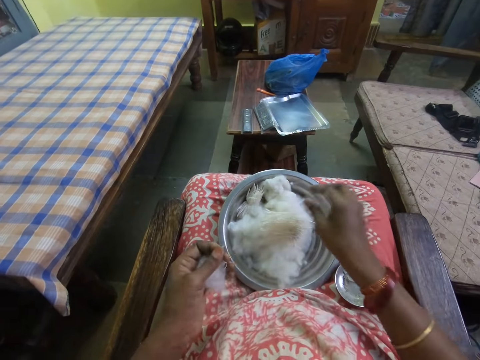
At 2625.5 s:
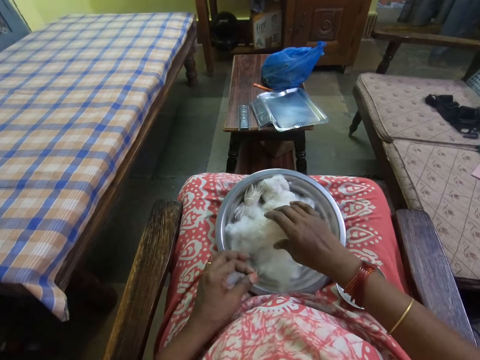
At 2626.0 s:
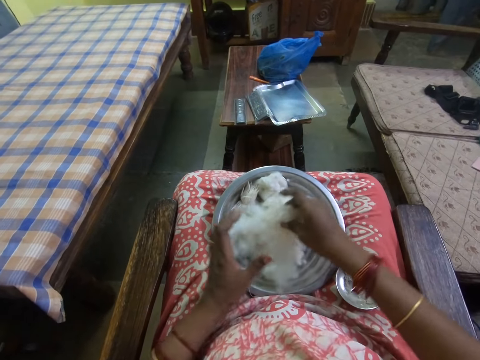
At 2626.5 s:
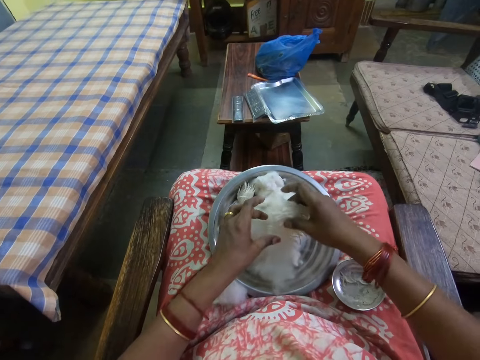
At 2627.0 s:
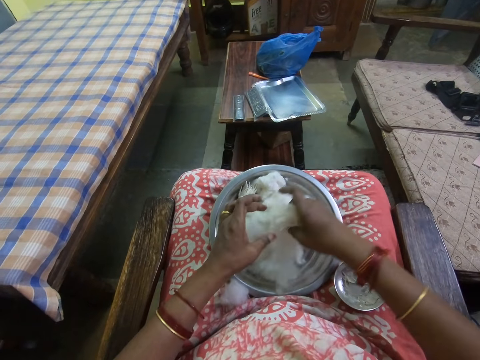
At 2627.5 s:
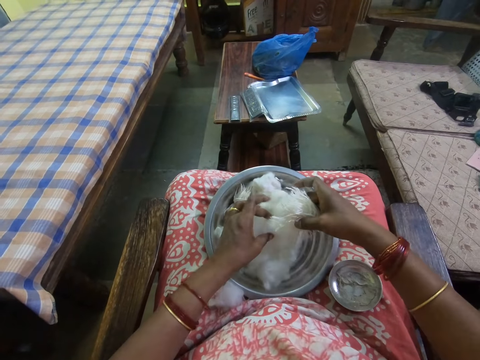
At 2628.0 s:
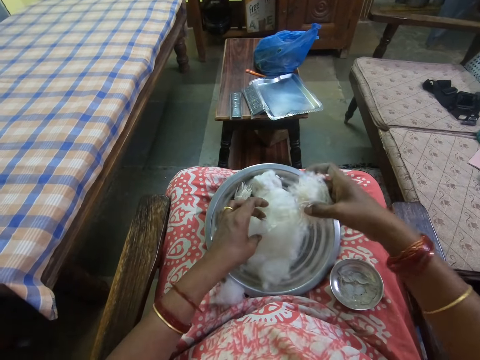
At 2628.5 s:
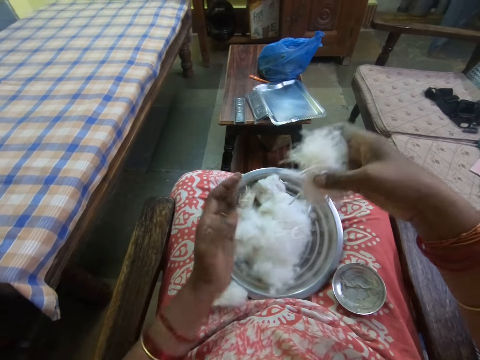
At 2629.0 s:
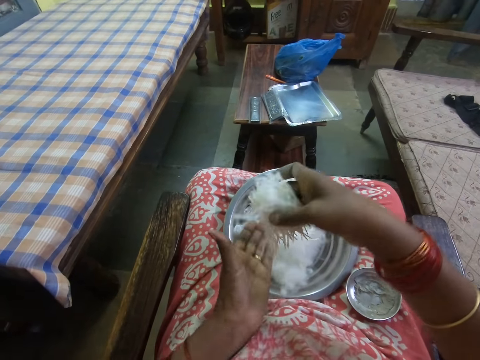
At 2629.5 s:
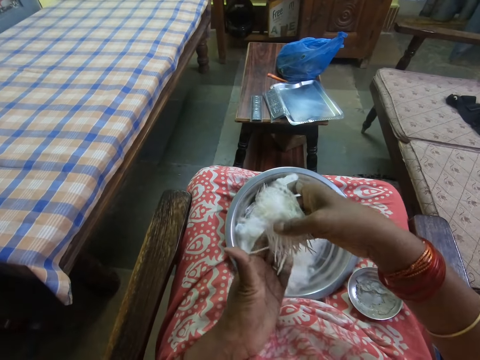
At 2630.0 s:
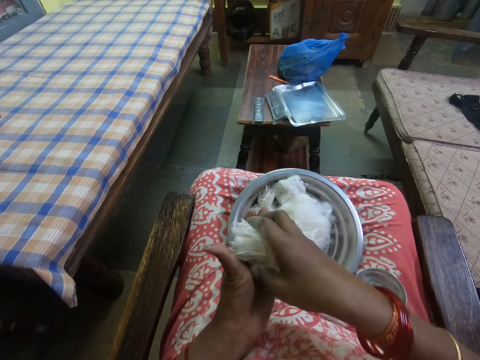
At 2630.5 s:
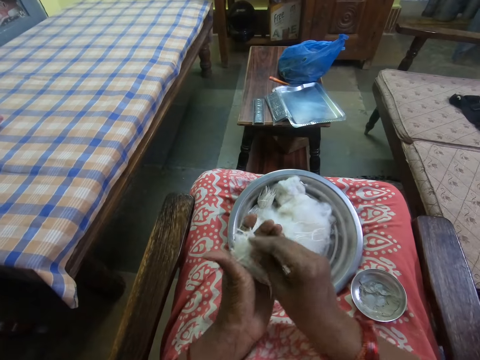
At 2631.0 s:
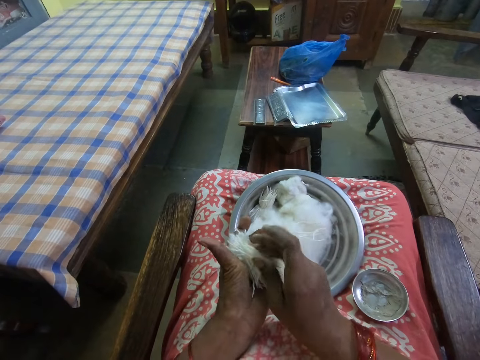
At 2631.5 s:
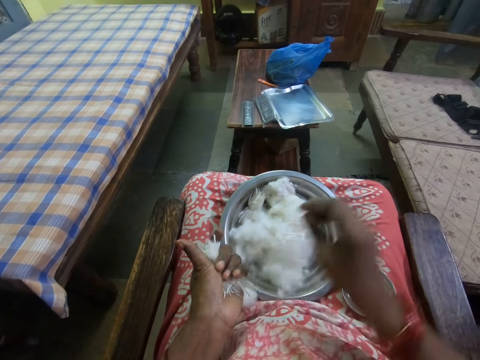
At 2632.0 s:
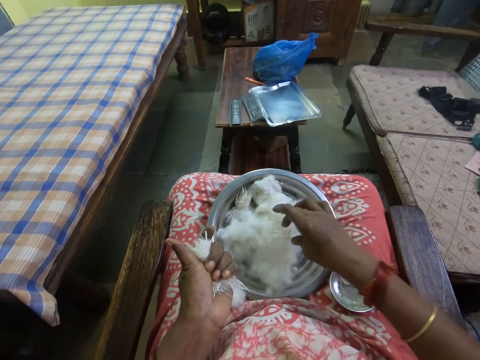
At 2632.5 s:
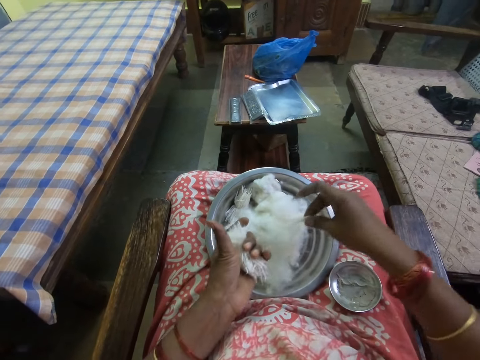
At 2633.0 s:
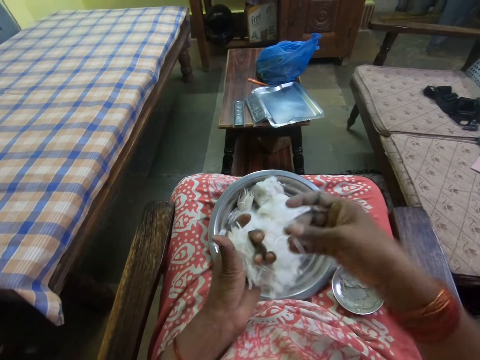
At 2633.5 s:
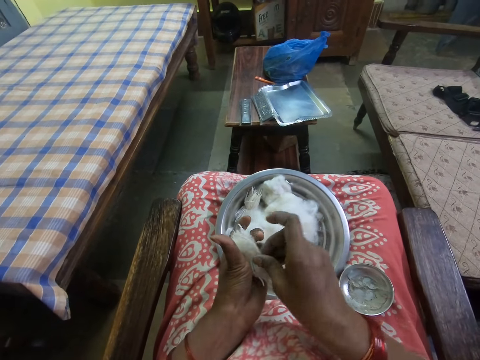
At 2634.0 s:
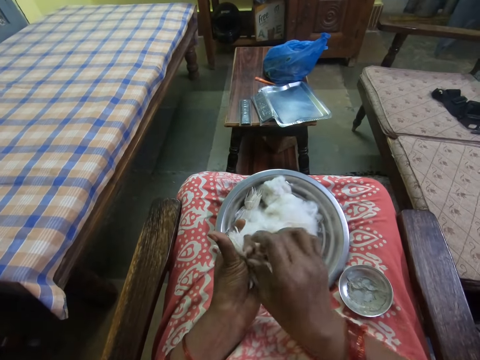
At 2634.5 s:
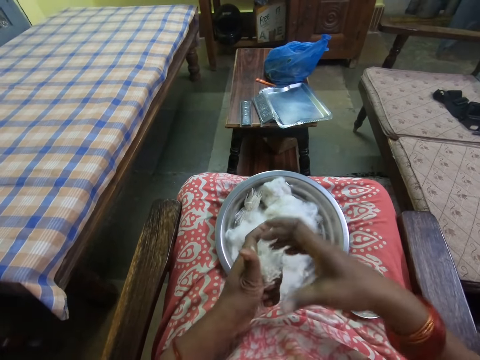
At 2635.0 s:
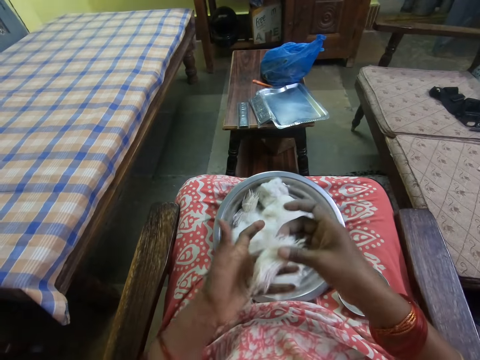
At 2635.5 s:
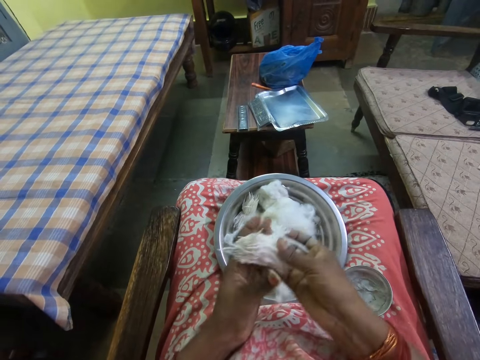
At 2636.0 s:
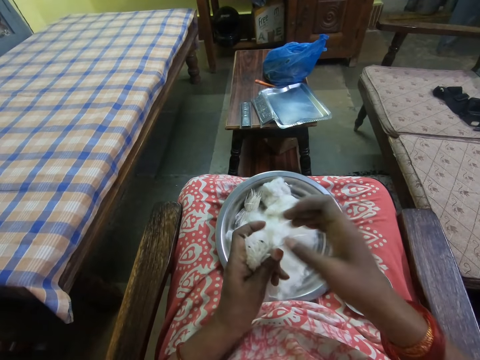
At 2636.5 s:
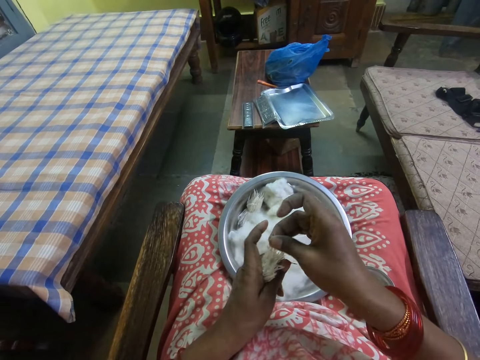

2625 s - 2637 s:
The camera wearer holds the cotton and puts the yarn on the cooking pot. They drop the cotton on the lap. They grab the yarns on the cooking pot. They hold the yarns with the right hand. They hold the yarns with the left hand. They grab the yarns on the cooking pot. They hold the yarns with the left hand again. They put the yarn on the left hand and hold the yarns with the left hand. They arrange the yarn on the left hand.

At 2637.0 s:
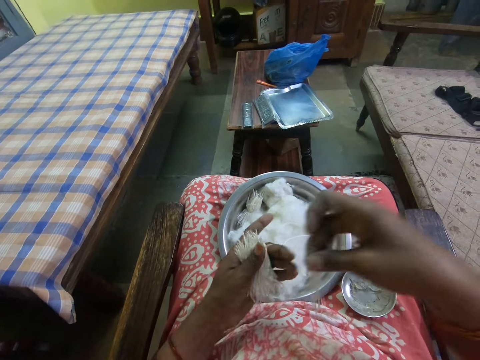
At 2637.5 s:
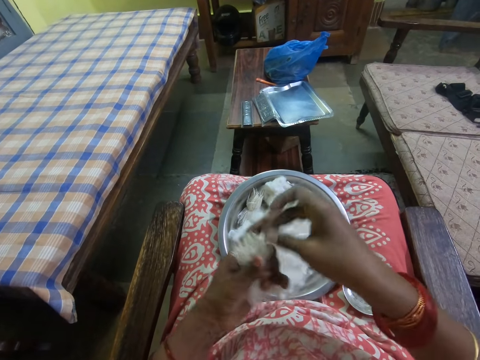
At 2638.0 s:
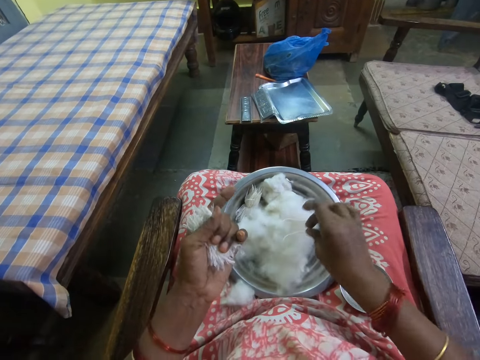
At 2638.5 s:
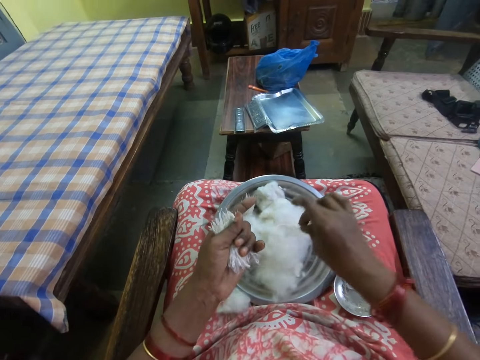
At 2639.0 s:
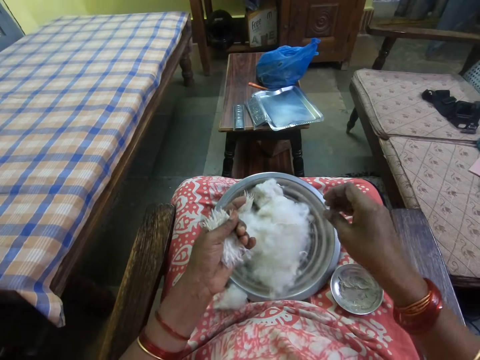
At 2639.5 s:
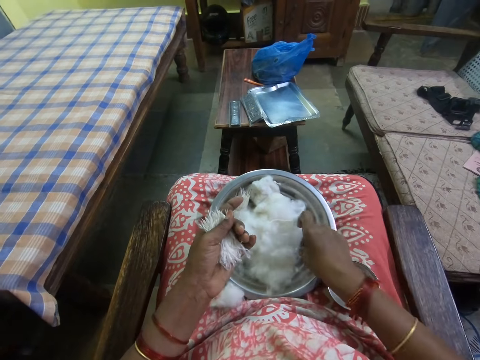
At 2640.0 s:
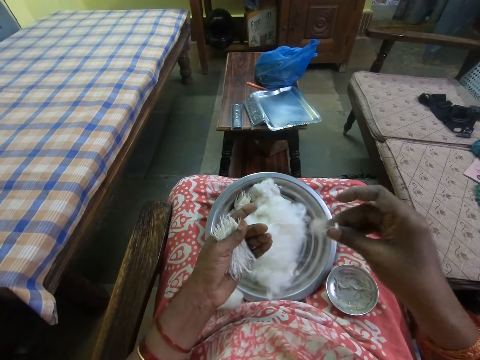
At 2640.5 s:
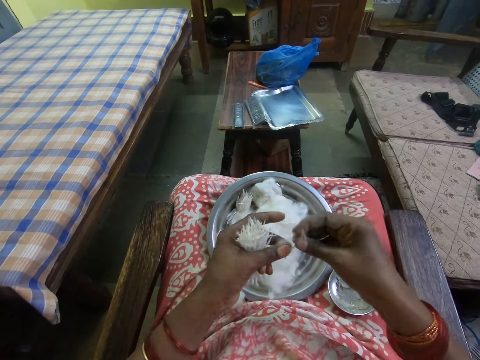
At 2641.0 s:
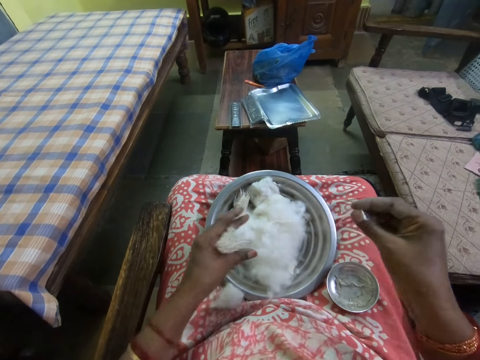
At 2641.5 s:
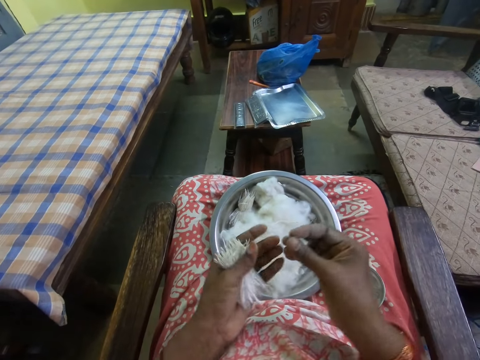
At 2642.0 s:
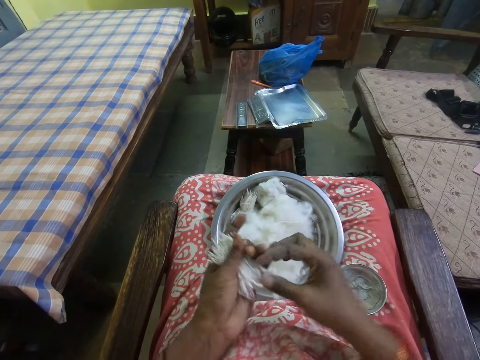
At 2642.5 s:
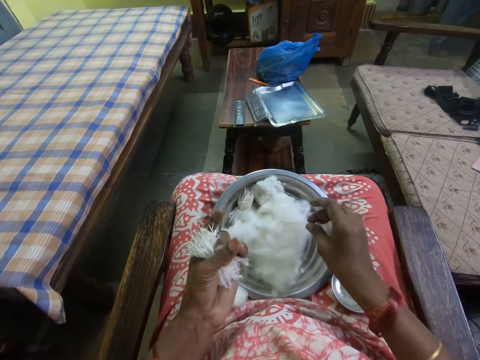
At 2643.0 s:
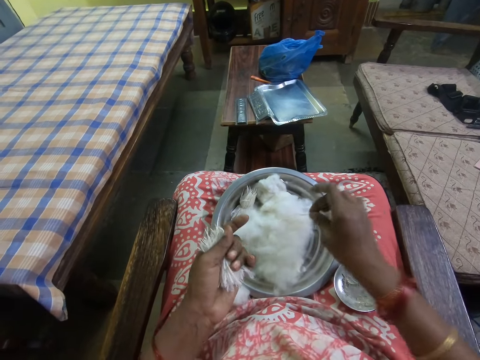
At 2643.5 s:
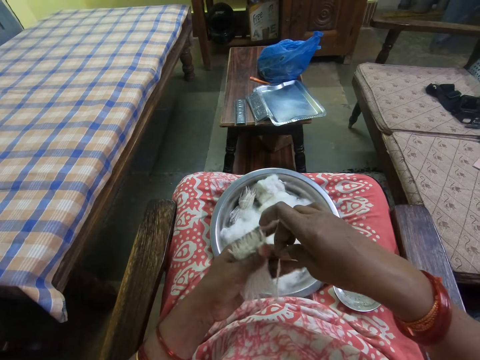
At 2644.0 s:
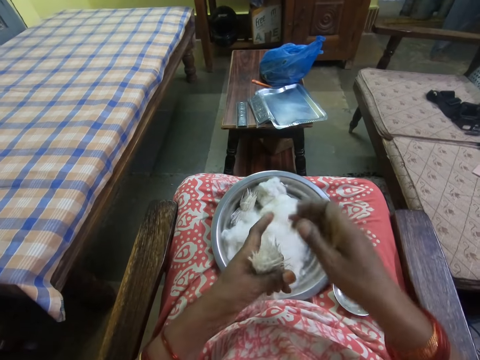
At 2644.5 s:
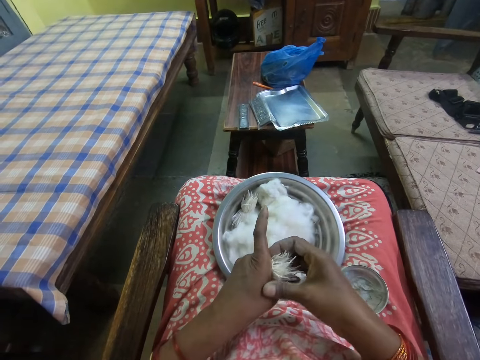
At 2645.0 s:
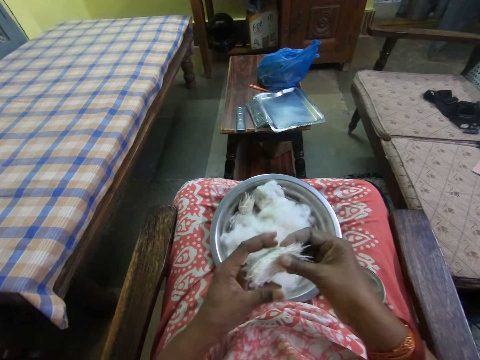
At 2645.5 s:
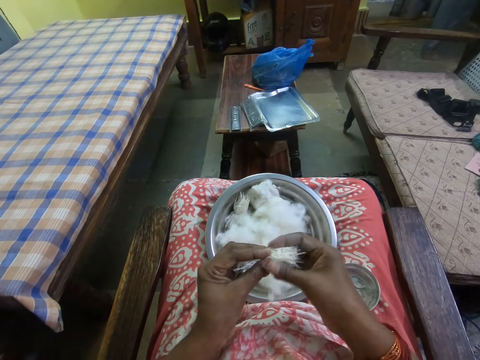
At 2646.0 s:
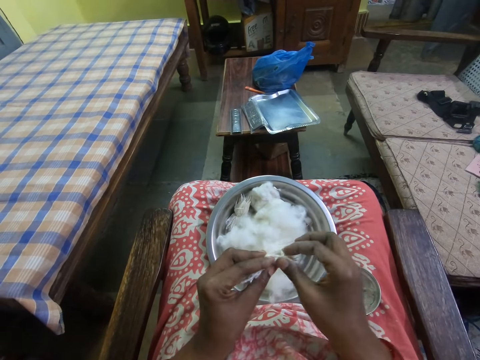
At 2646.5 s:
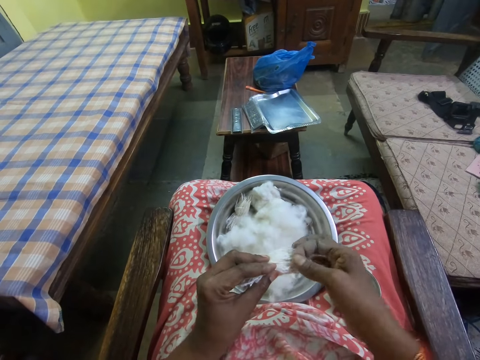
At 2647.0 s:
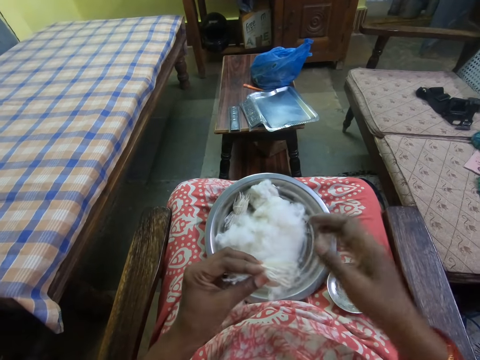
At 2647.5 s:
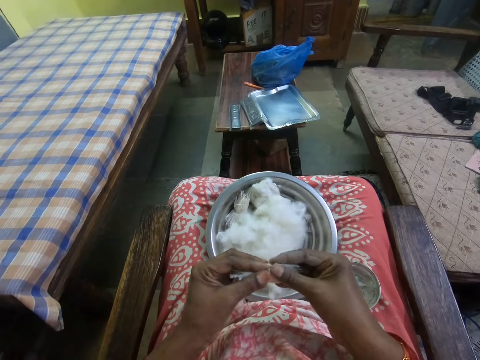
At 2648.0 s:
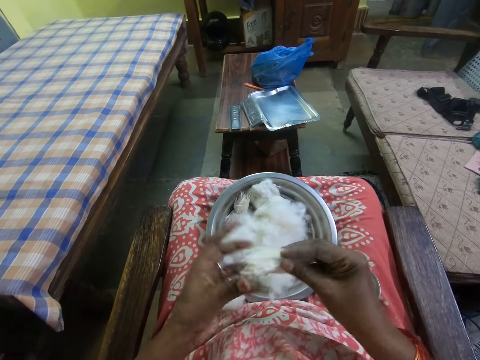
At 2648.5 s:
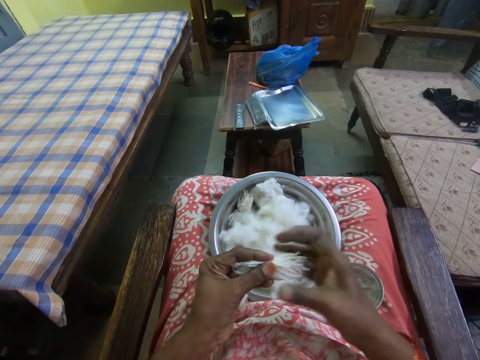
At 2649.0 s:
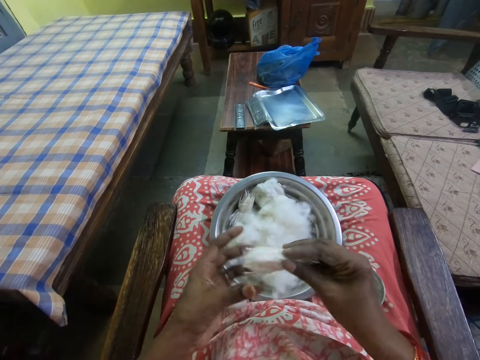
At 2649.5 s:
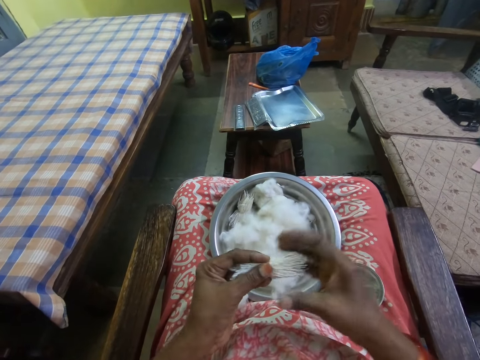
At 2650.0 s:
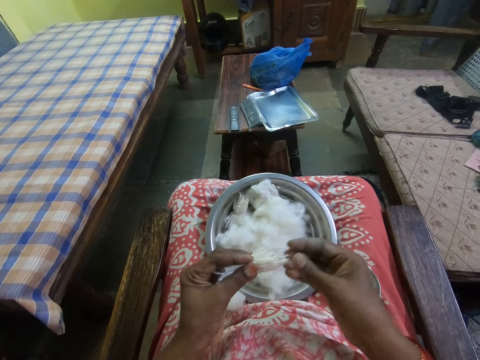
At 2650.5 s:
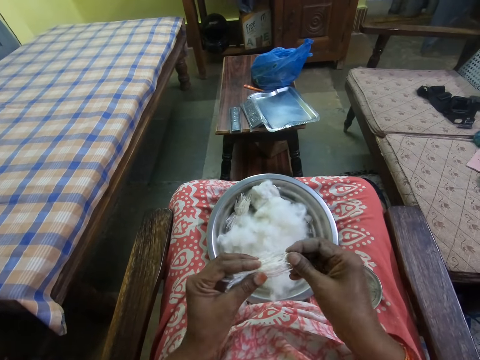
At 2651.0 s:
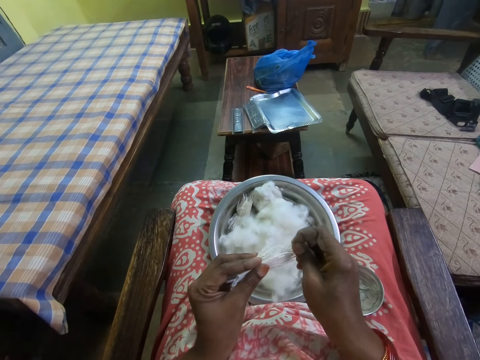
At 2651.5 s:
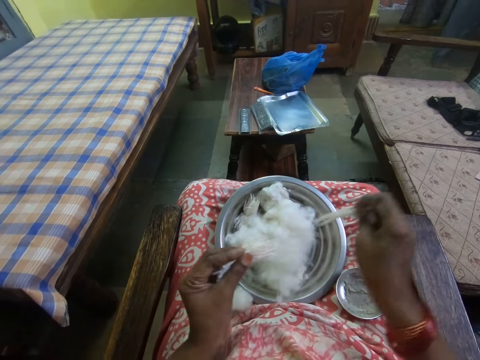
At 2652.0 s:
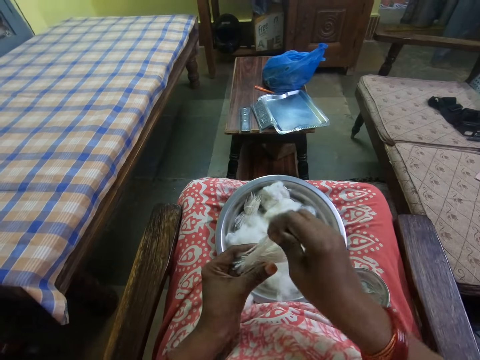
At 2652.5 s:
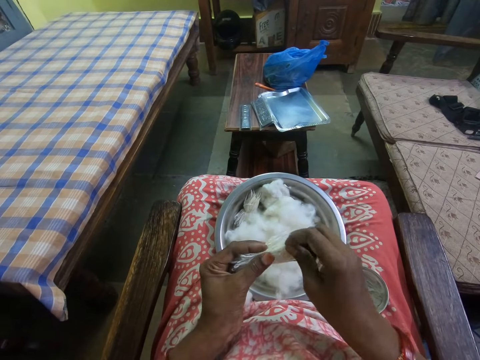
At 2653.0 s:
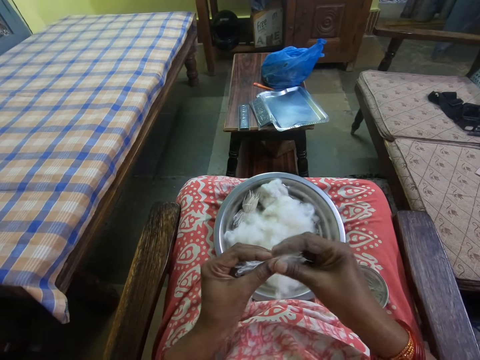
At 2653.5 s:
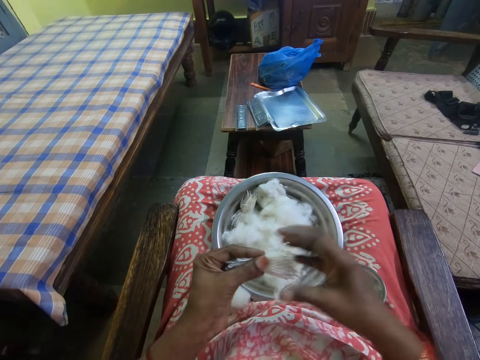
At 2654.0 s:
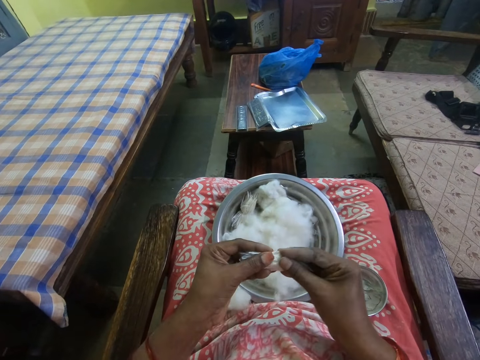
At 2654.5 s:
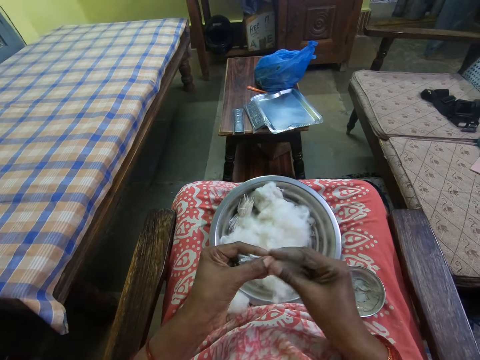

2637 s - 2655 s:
The camera wearer grabs the yarns on the cooking pot and holds the yarns with the left hand. They hold a piece of yarn, hold the yarns with the left hand, and remove the cotton from the yarn. They put the yarn on the left hand and hold the yarns with the left hand. They grab the yarns on the cooking pot and hold the yarns with the left hand. They put the yarn on the left hand and hold the yarns with the left hand. They straighten the yarns. They arrange the cotton thread. They pull some yarn from the yarns. They arrange the yarns on the other yarns. They straighten the yarns.
